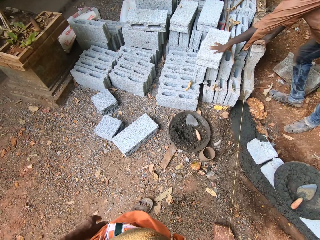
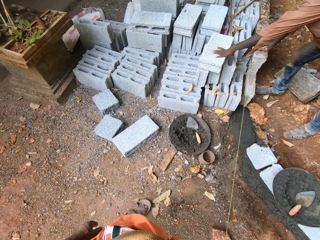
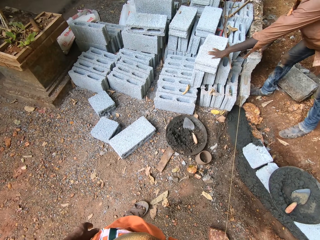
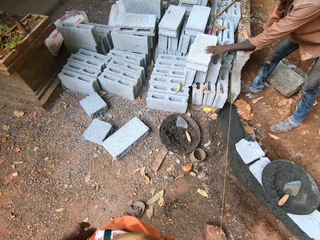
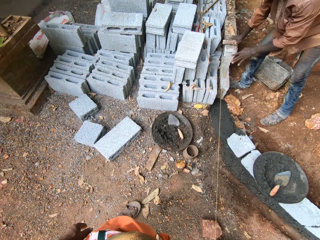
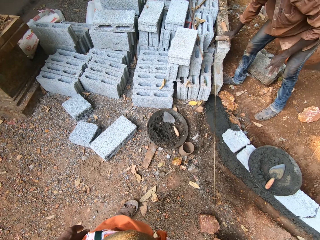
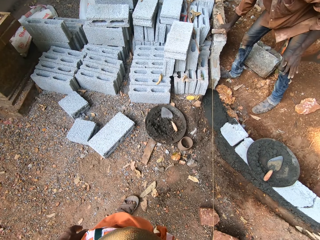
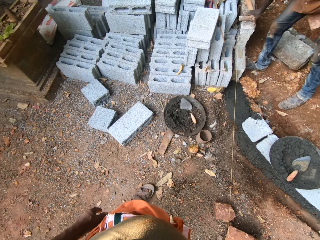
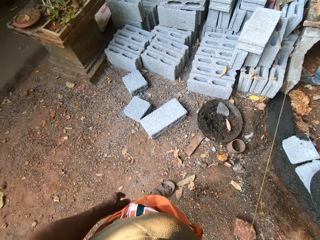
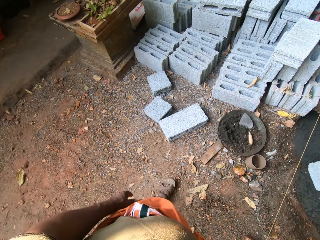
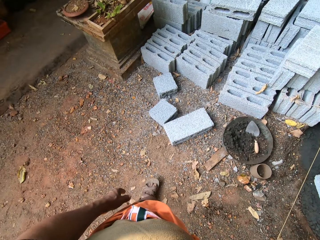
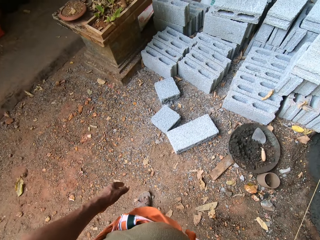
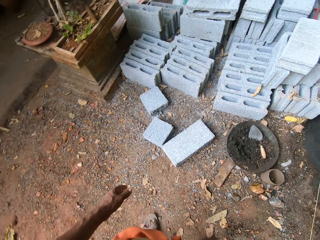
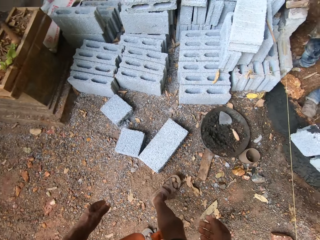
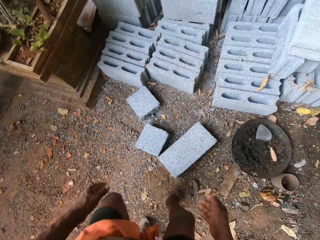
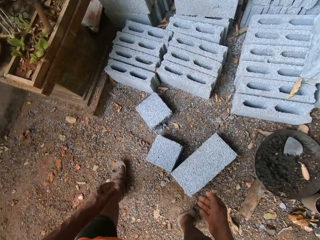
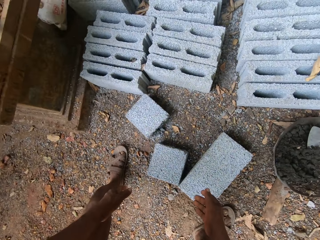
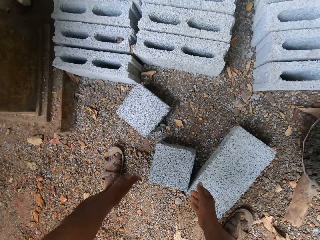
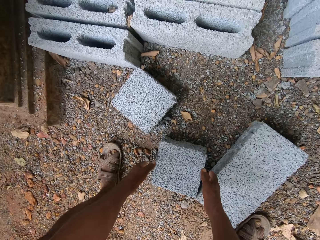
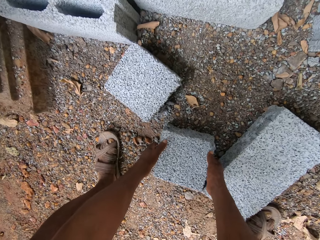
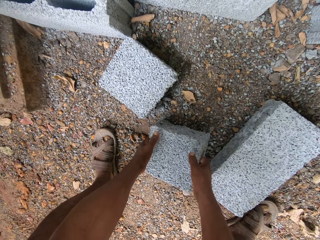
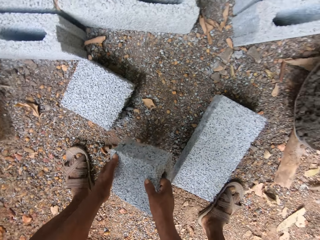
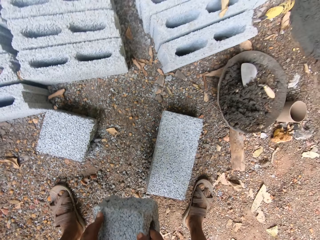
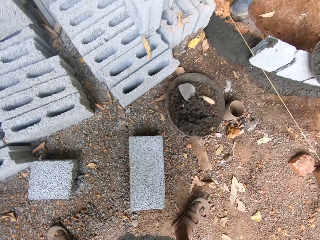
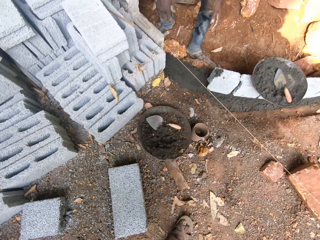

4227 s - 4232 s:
The camera wearer picks a block from the ground. They carry the block from the ground with both hands.
